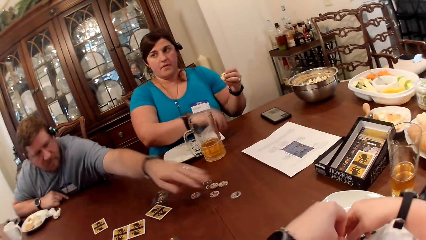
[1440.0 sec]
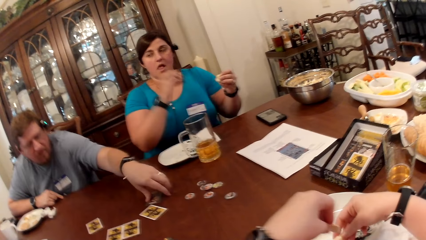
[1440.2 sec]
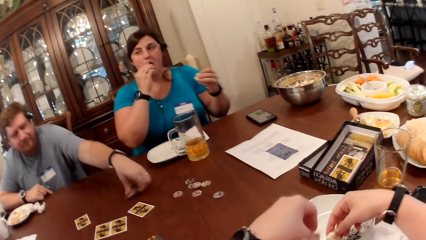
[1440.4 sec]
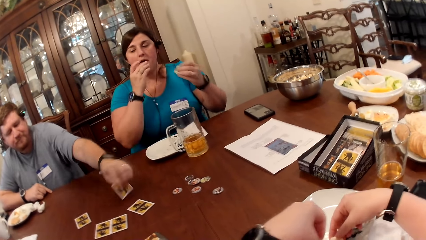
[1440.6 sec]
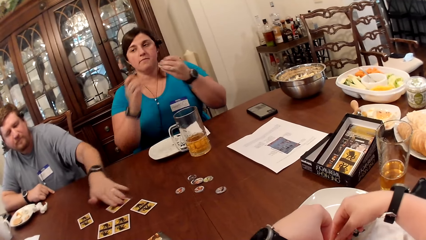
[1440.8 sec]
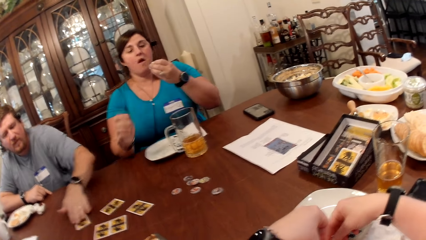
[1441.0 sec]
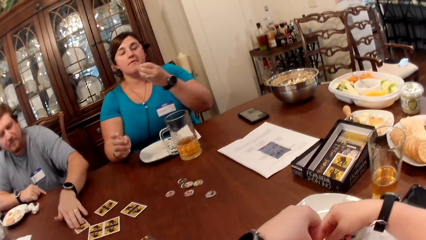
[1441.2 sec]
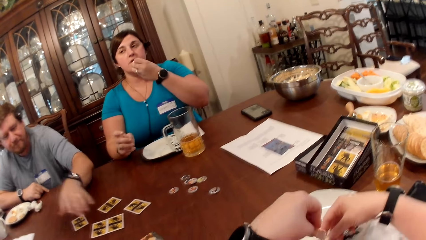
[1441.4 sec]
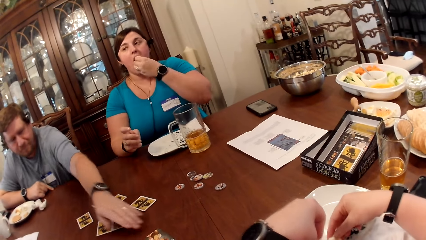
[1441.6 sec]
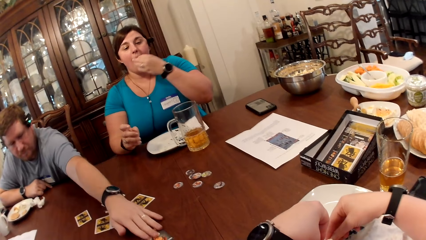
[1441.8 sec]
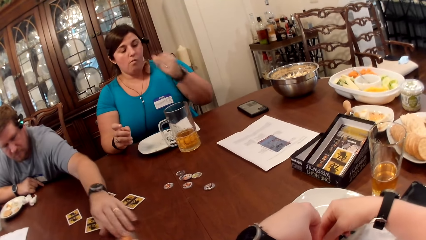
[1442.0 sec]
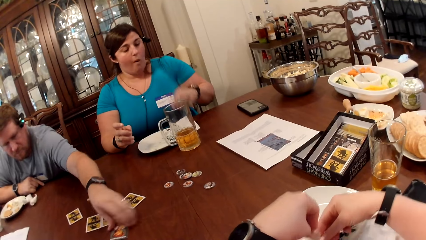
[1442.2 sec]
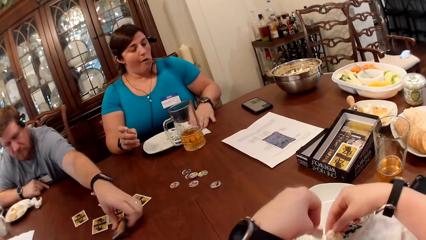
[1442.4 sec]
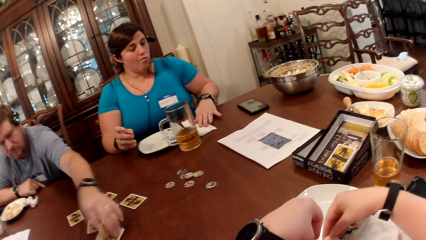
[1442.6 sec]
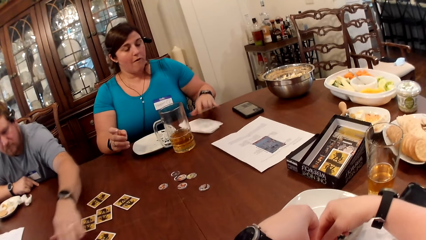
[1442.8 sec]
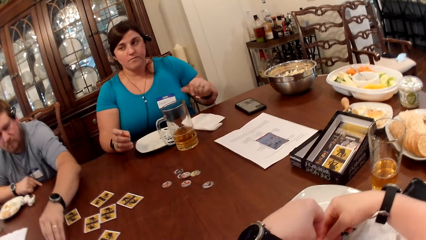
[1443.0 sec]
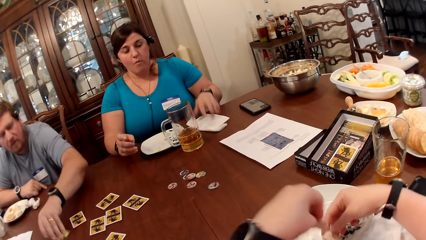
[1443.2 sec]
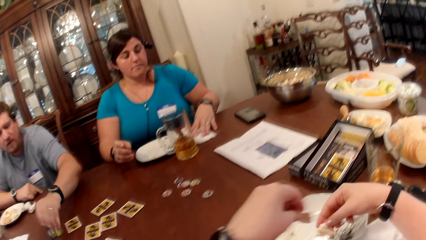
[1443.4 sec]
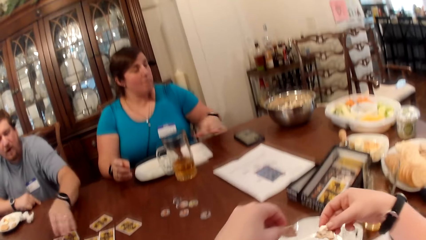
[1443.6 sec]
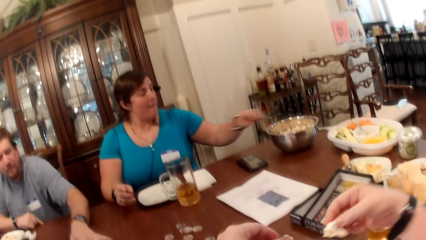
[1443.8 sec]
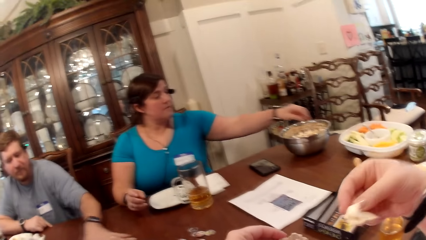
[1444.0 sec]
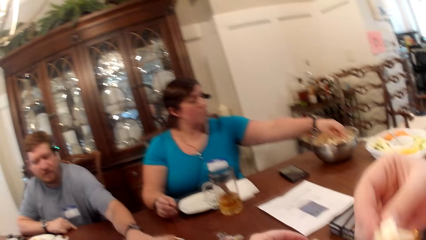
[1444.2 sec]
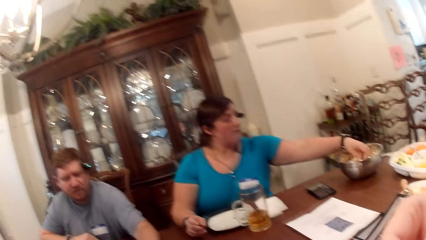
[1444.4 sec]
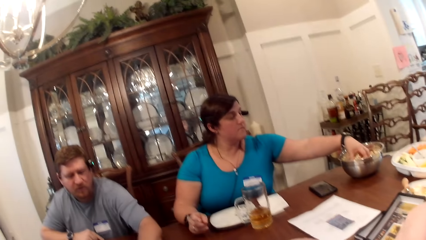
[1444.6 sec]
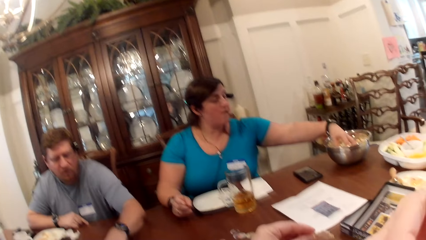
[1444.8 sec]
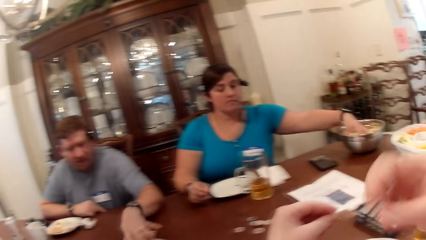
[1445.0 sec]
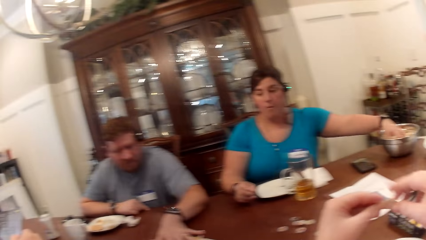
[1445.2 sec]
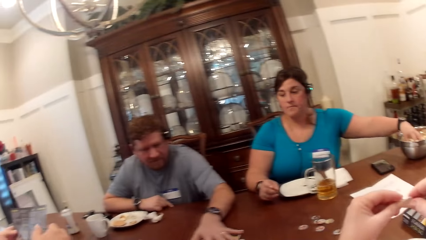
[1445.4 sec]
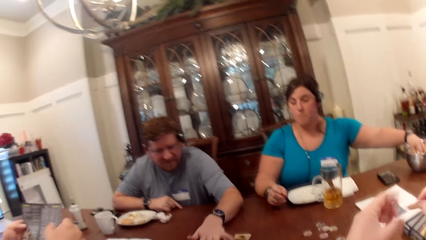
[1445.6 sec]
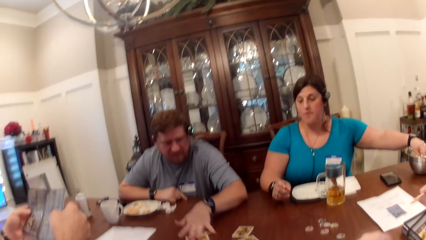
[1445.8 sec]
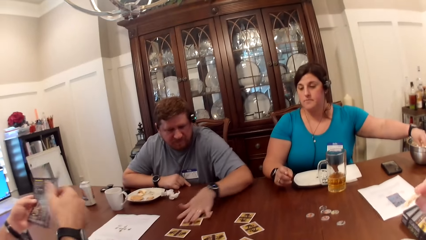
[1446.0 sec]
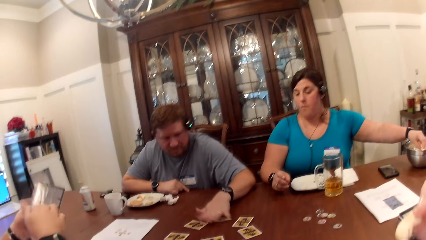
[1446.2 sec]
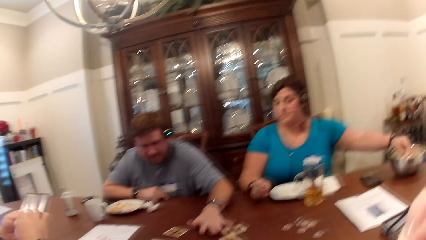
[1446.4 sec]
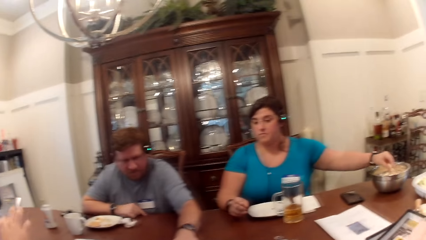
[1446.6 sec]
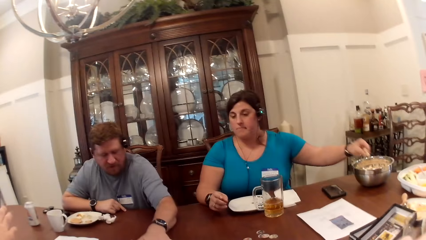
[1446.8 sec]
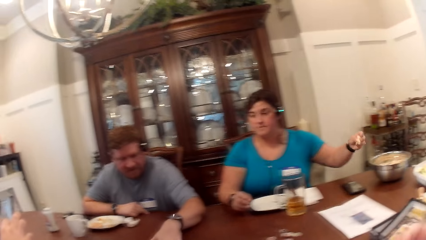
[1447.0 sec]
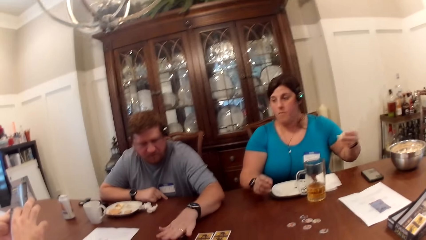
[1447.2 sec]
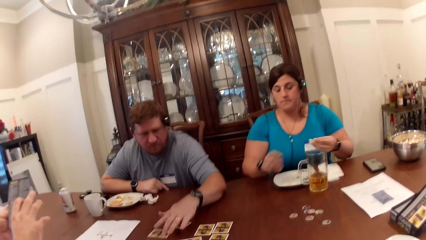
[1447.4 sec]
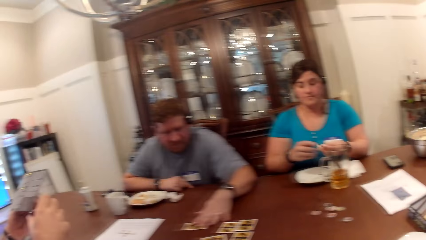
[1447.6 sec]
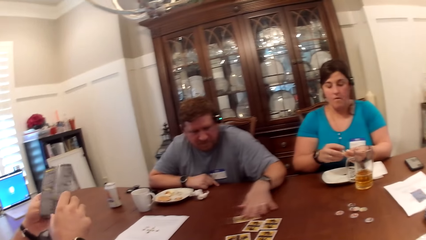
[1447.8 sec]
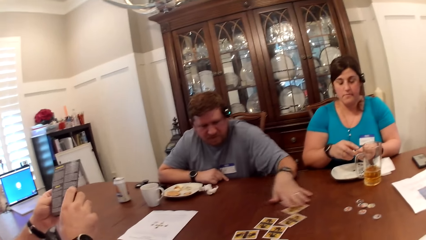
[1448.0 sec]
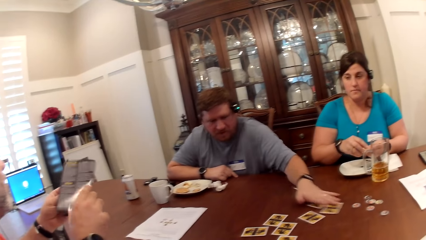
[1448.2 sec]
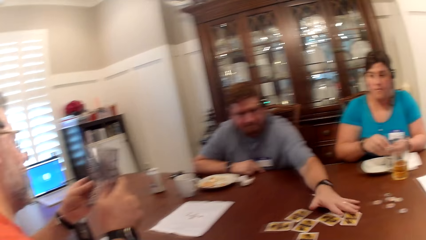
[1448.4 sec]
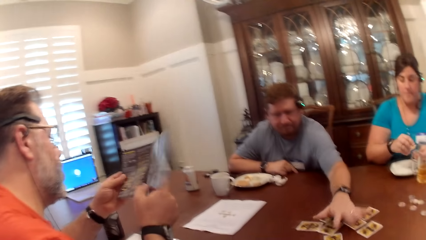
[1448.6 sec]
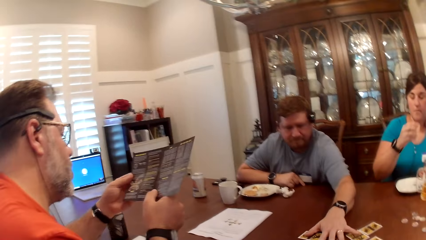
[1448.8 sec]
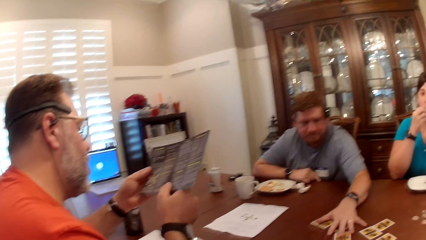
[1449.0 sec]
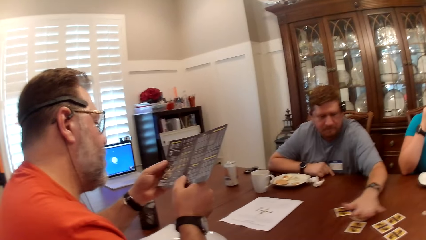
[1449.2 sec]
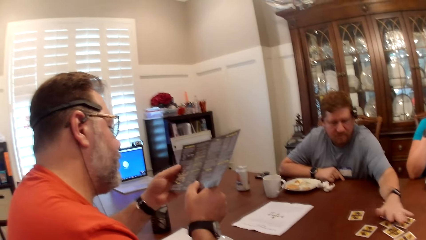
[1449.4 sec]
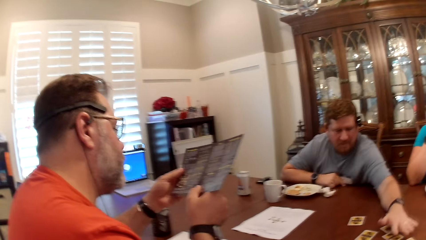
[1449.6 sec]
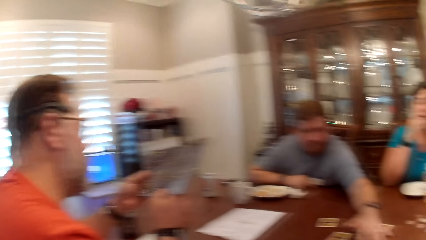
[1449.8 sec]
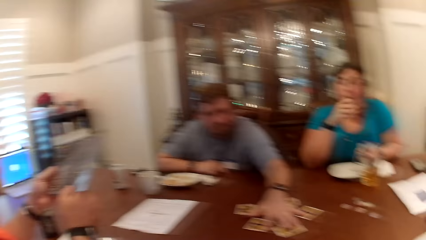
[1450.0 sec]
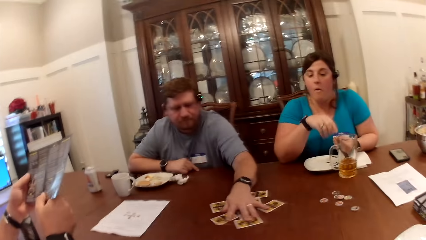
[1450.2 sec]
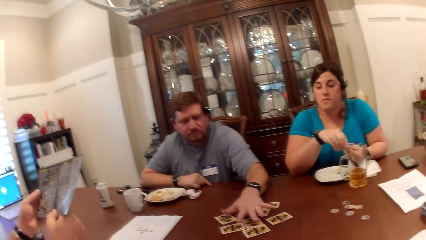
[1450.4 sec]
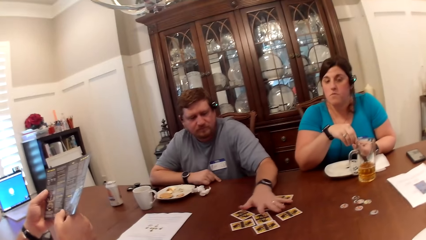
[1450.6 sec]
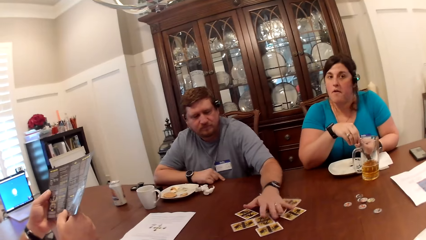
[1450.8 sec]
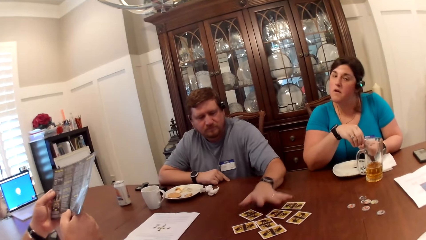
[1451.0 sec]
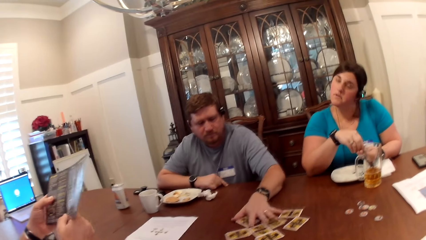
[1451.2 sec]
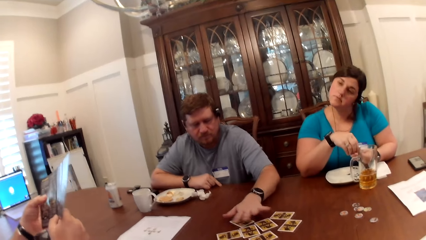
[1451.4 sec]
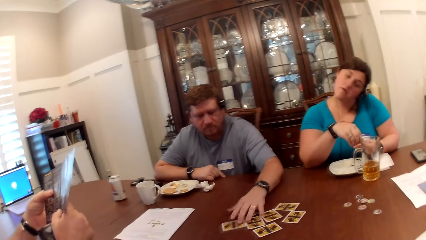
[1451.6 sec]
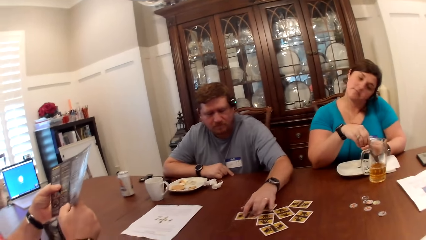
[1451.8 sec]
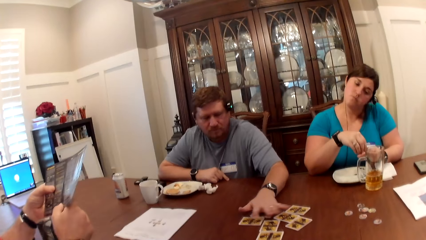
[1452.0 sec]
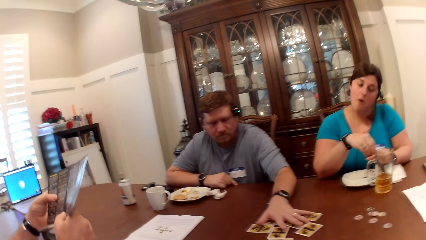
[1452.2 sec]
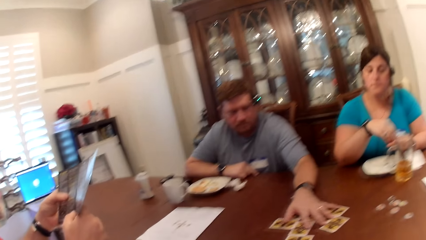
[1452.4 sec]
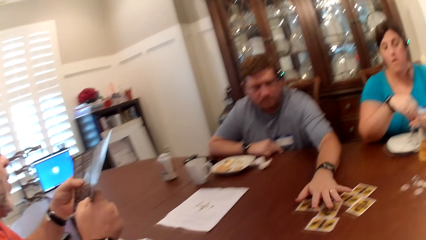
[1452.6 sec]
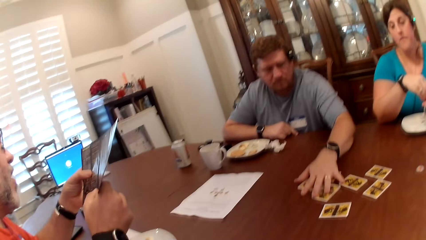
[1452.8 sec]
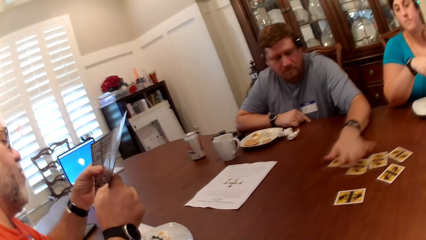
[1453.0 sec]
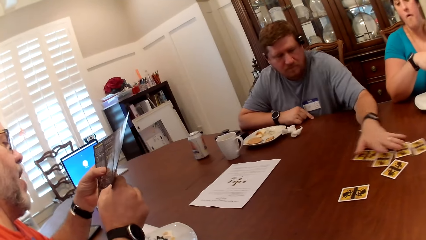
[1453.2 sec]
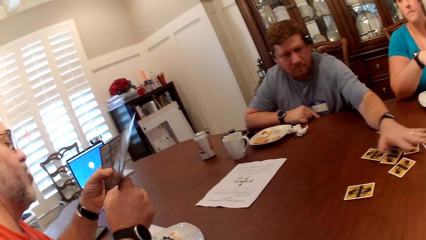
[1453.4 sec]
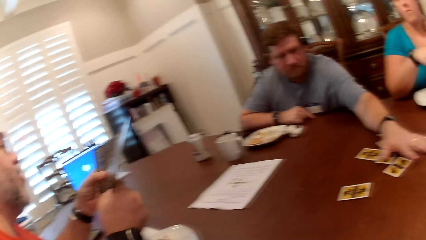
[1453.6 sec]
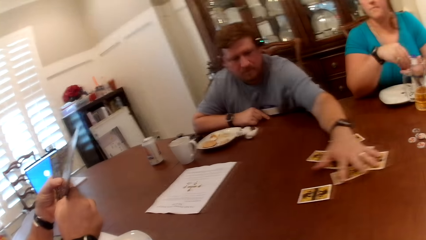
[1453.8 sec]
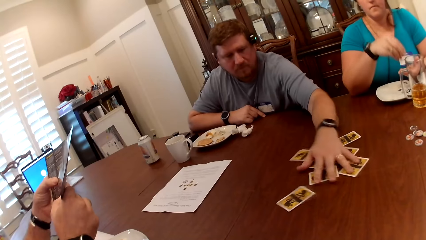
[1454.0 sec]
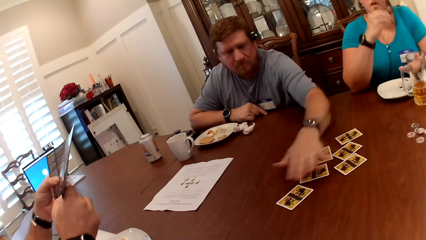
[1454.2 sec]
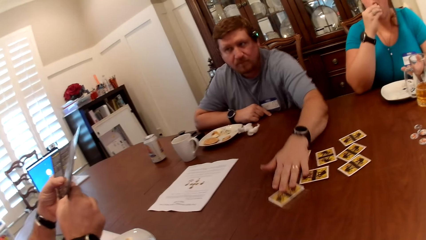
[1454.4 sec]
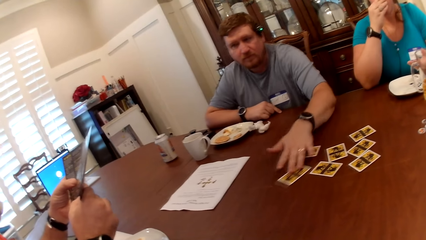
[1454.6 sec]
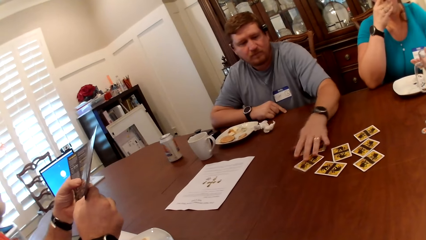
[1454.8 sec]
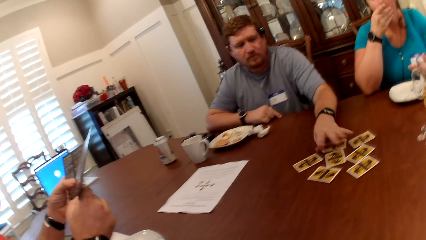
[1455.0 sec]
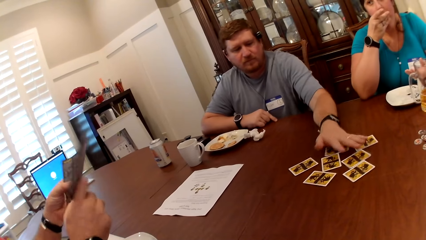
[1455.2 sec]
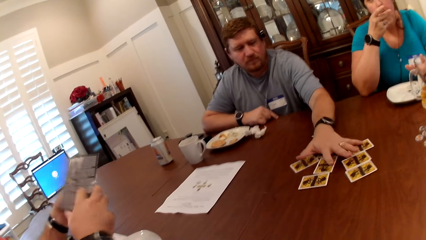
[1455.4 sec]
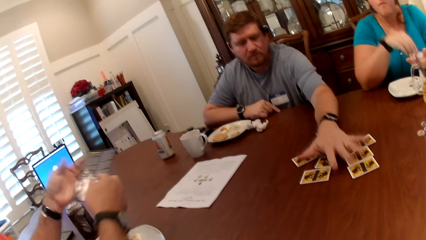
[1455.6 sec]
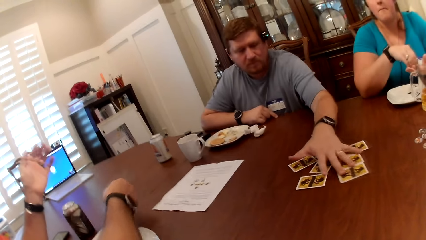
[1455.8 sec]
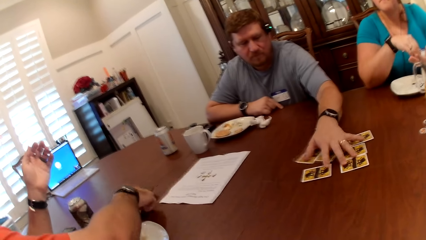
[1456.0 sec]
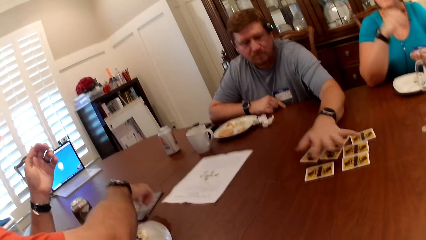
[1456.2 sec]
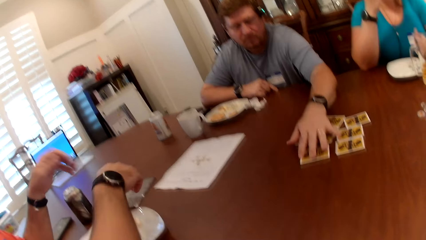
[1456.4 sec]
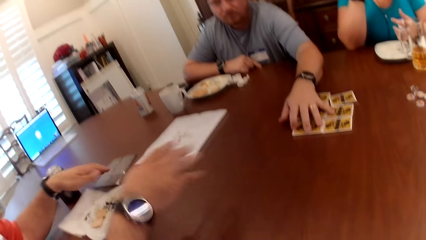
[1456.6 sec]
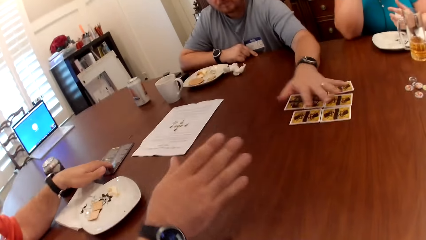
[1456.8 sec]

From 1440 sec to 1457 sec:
The man flips the cards with his left hand. The woman eats with her left hand, and picks food from the bowl with her left hand. The camera wearer eats food with her right hand. The man talks. The woman holds food in both hands. The camera wearer eats food with her right hand. The man slides the cards across the table with his left hand. Another man reads.
